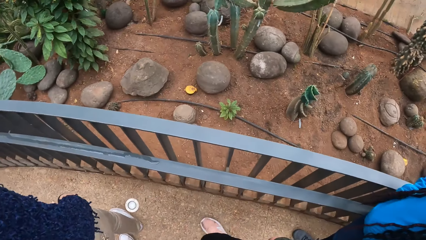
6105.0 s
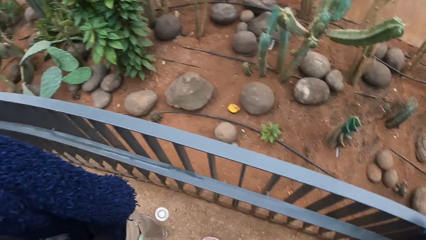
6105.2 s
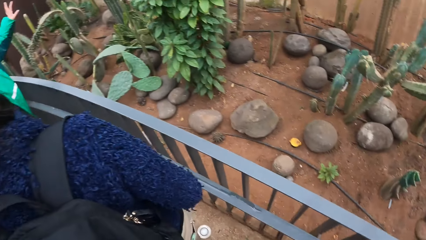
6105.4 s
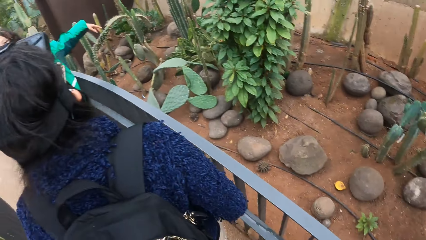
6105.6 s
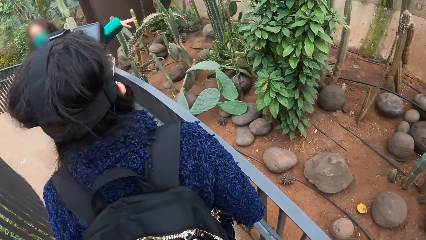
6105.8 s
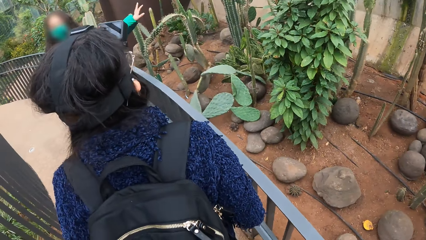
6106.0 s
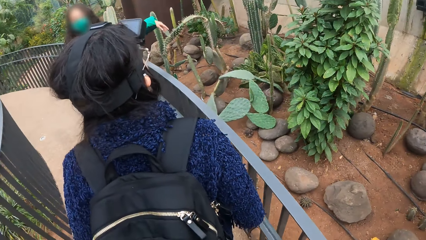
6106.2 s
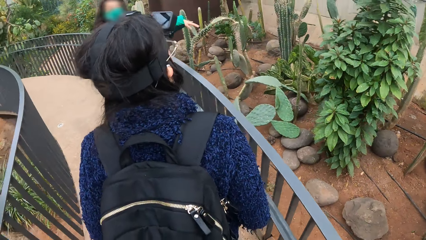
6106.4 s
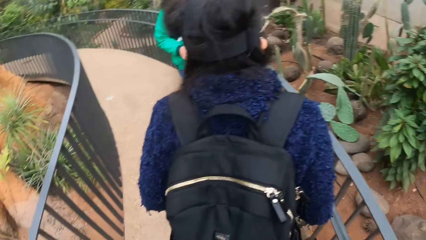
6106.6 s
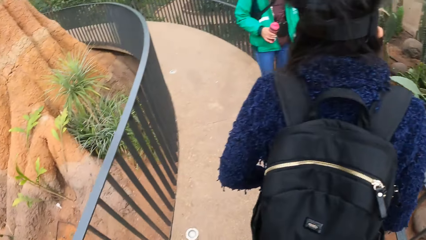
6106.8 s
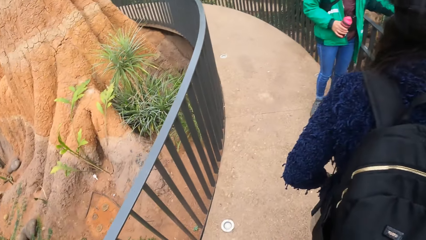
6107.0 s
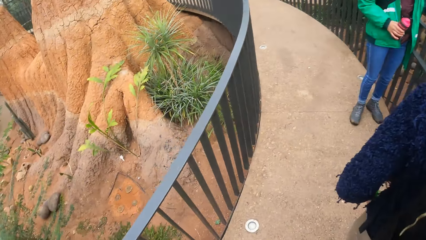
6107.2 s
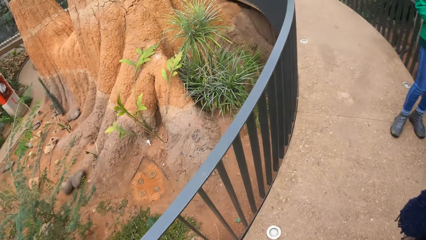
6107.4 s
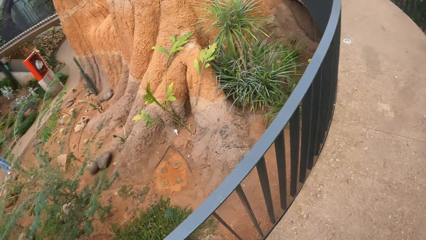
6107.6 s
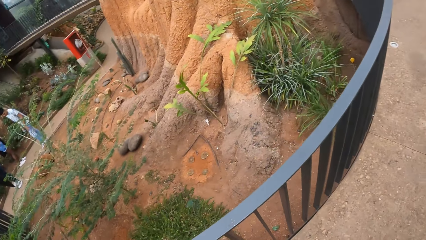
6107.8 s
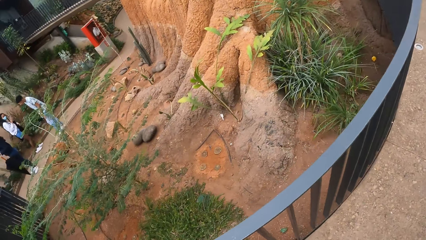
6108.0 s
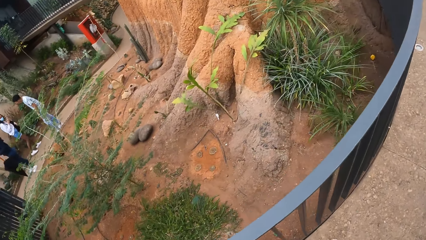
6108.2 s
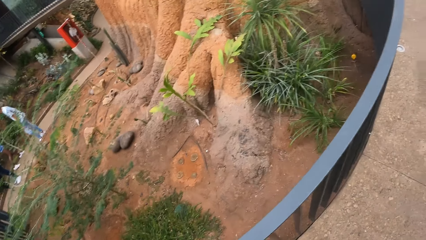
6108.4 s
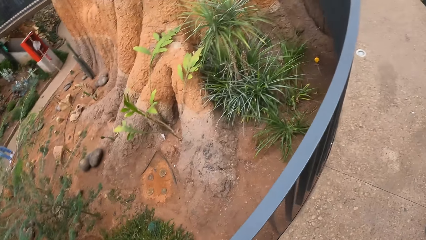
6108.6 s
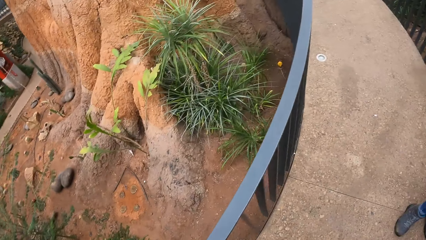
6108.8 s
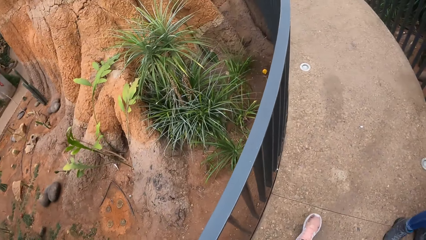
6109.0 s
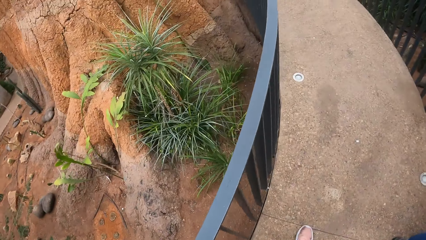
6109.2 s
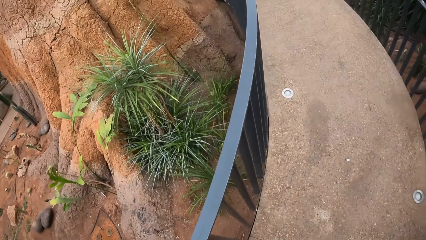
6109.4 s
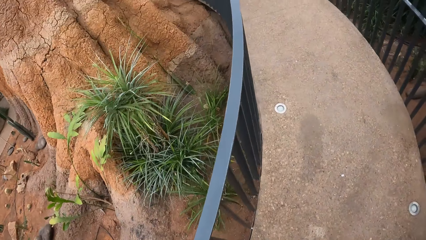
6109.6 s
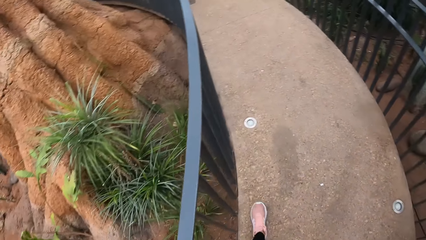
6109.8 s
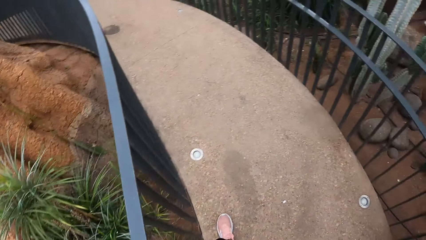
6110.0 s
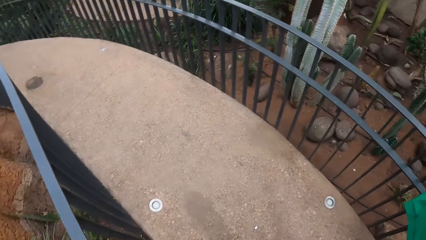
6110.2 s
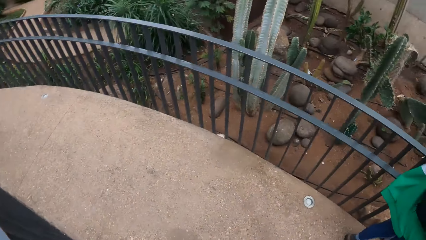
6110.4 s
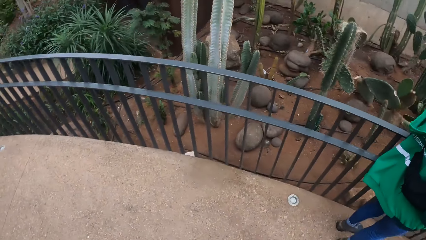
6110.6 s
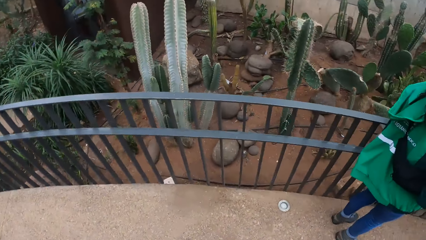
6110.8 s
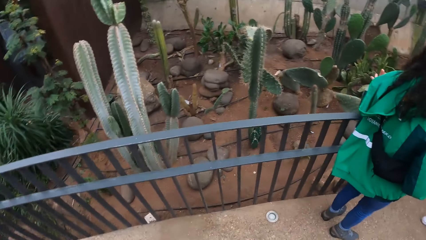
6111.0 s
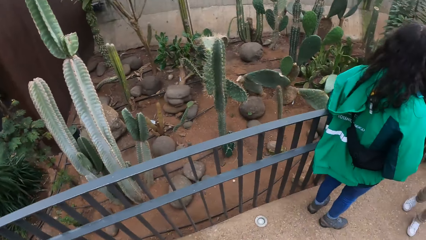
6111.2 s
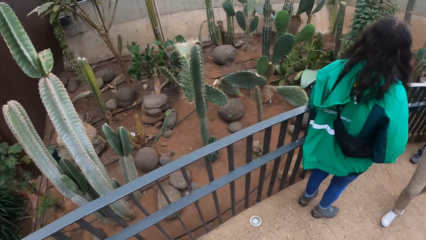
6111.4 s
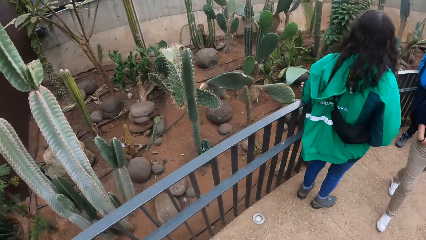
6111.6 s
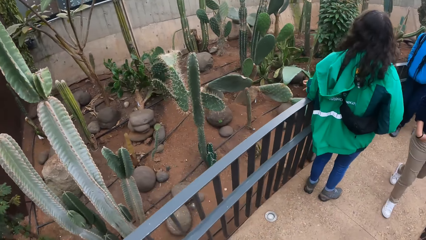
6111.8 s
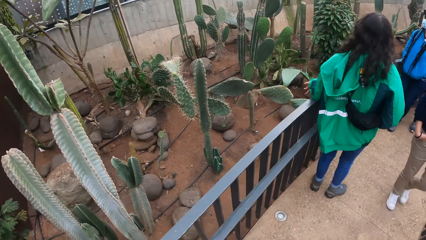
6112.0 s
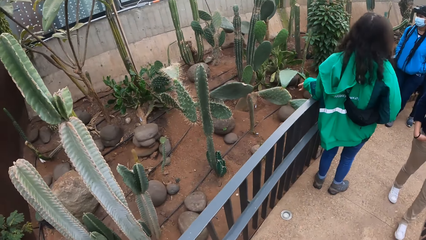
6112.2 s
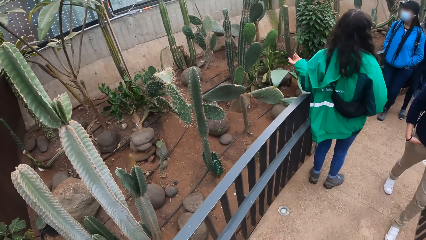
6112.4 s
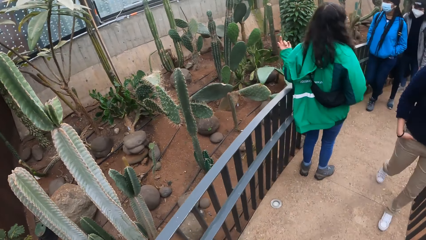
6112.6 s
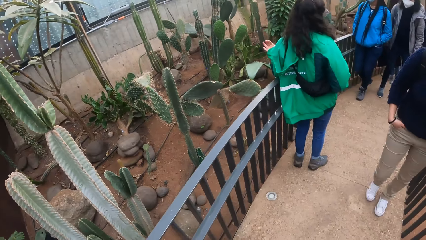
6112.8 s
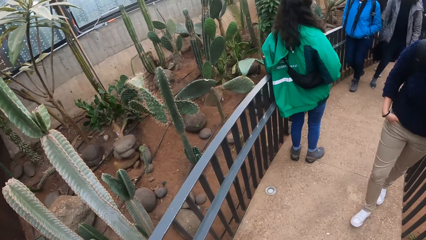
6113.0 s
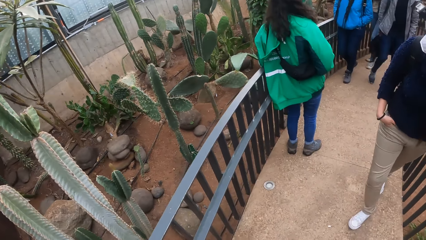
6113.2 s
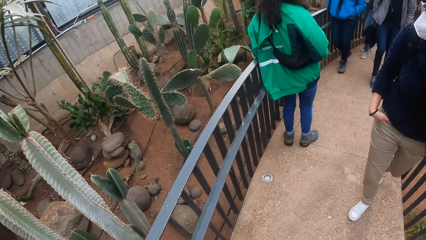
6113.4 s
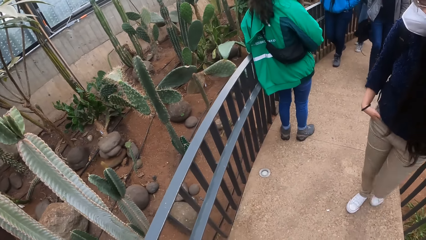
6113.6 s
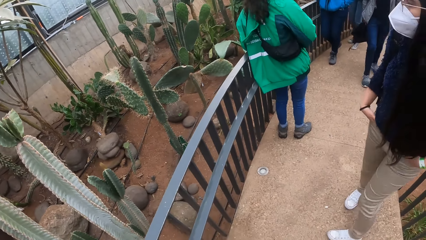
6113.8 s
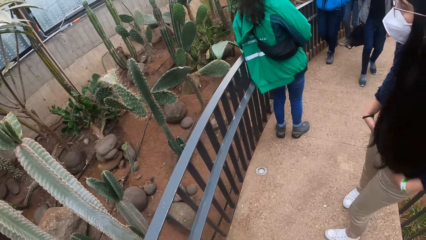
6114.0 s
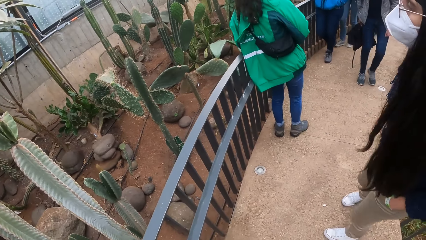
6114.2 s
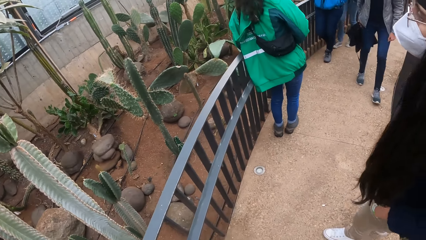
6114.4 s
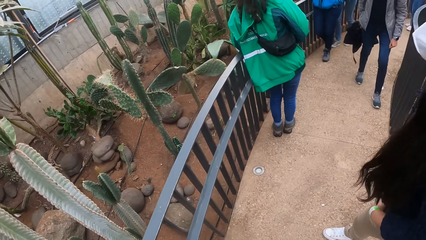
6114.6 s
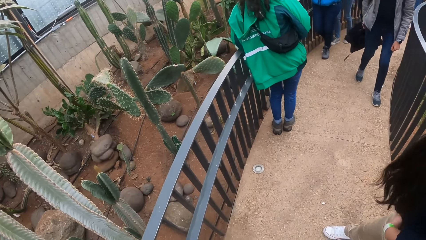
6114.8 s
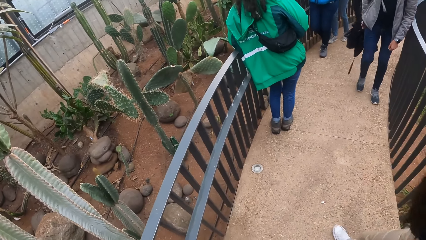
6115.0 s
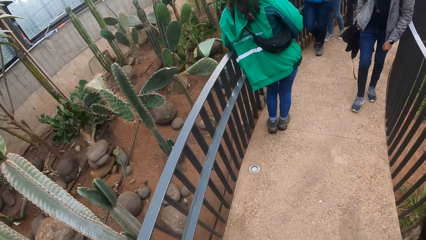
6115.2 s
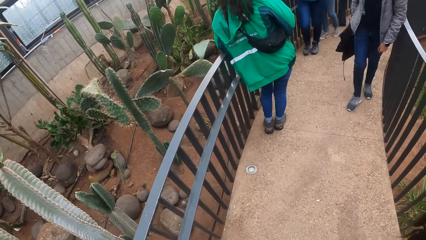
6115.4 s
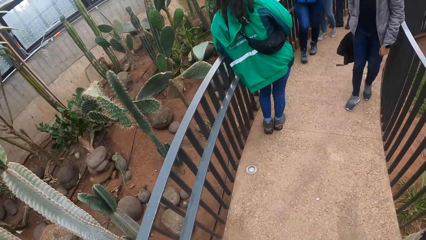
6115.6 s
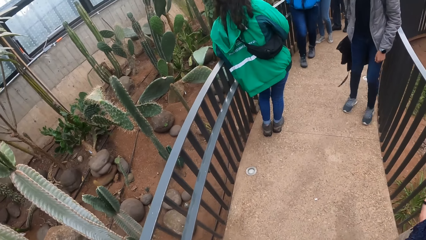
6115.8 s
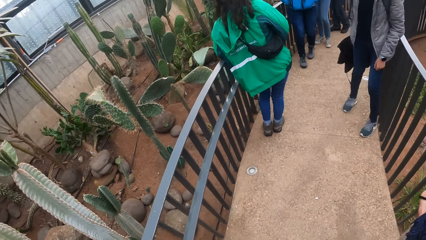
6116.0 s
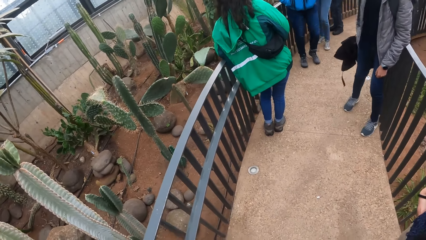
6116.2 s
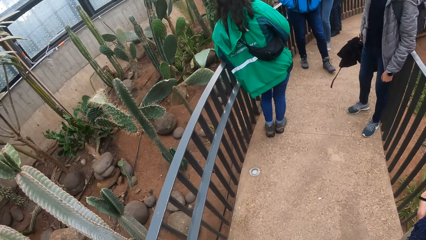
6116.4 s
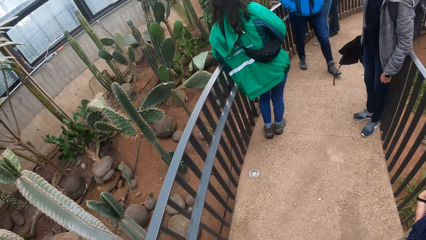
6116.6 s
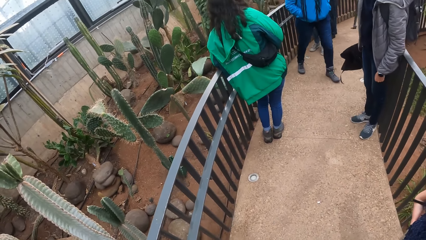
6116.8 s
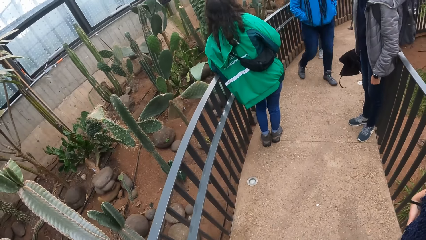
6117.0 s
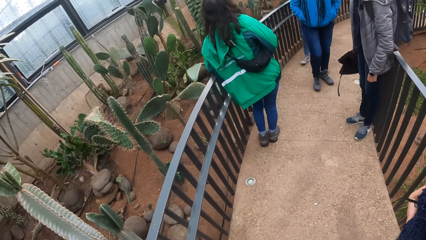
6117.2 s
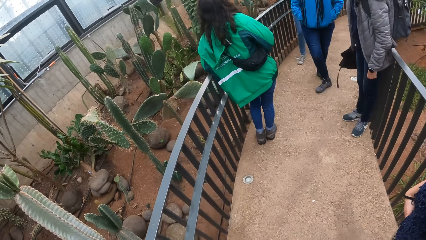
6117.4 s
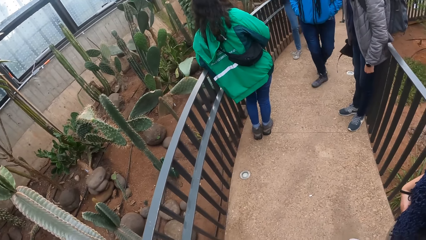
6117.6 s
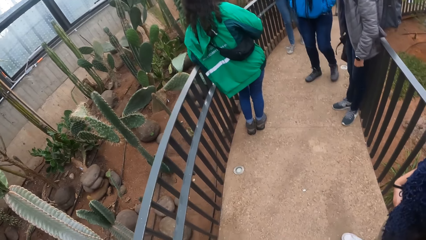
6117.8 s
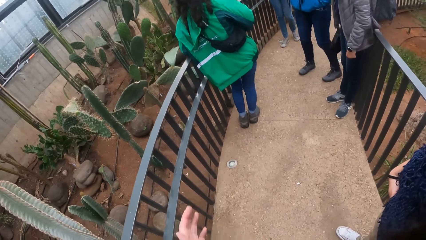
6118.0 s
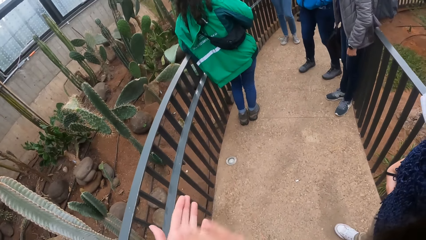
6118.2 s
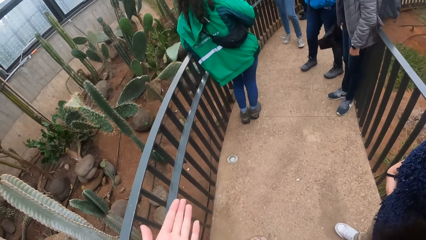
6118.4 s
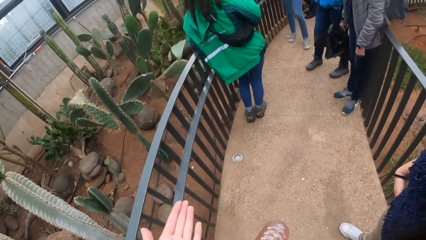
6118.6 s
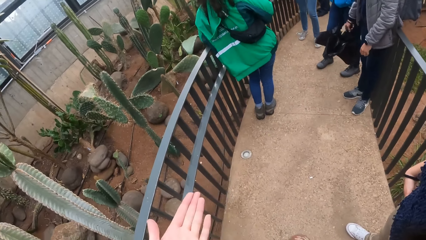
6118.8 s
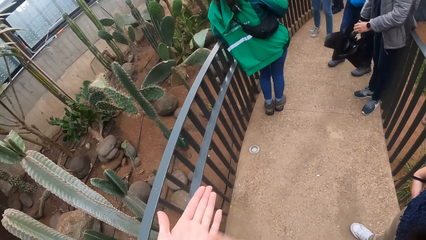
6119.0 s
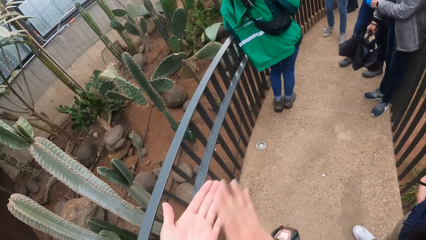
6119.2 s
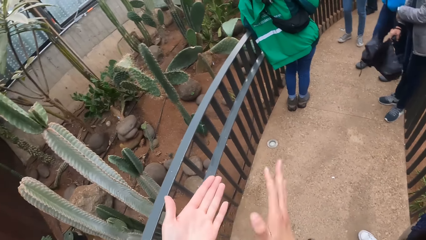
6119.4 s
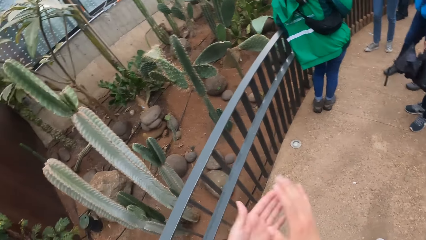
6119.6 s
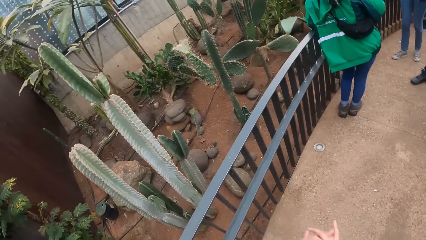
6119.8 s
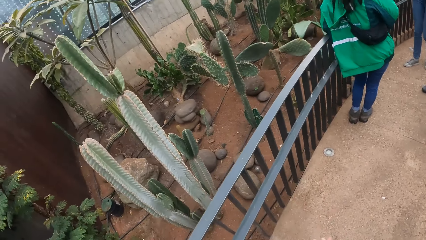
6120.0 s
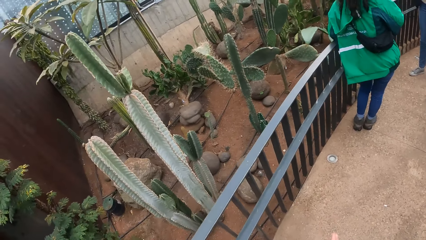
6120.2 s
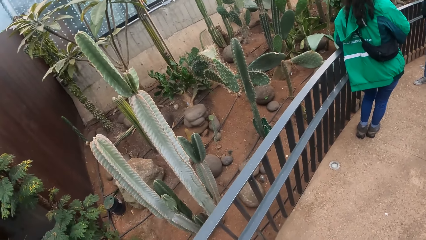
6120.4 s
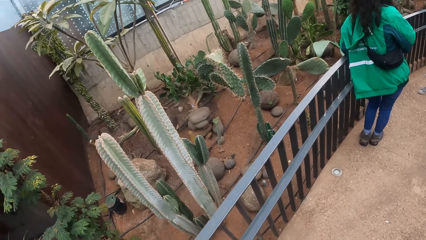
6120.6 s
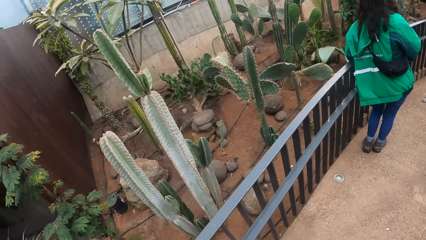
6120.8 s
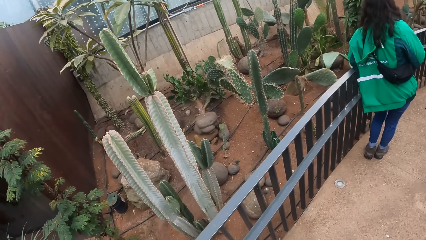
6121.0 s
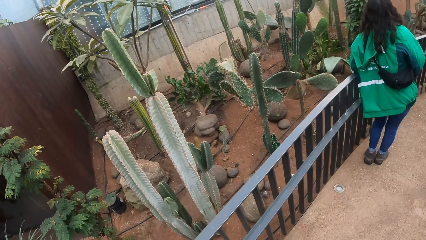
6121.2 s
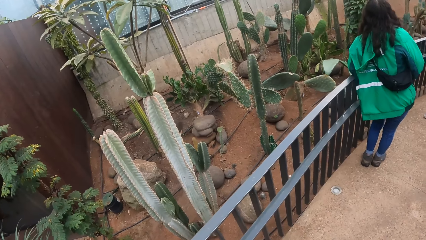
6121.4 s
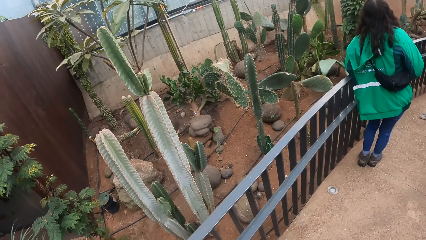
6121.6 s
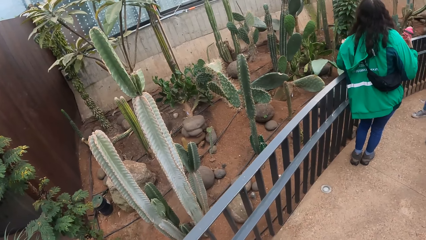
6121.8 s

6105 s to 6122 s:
The camera wearer walks along the path. She dusts her hands.
